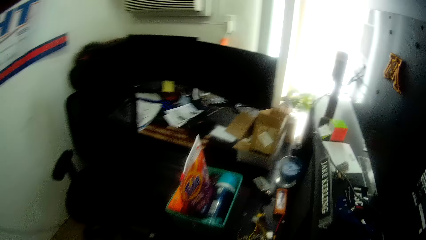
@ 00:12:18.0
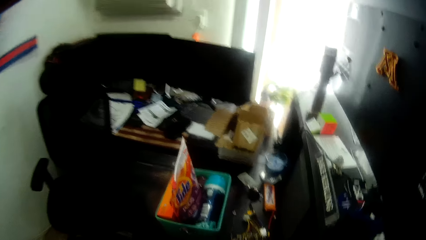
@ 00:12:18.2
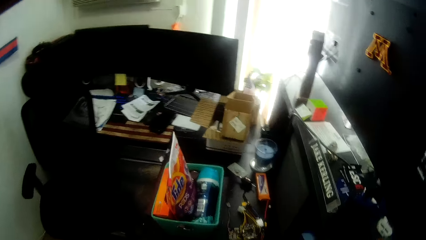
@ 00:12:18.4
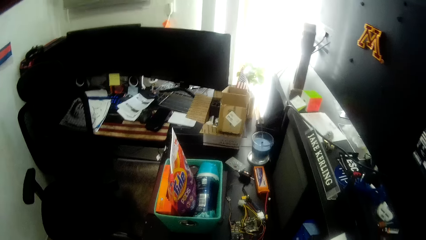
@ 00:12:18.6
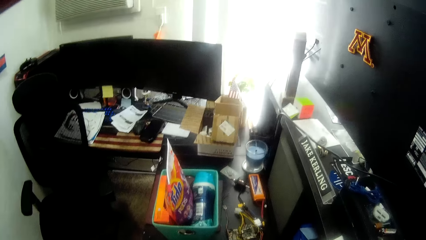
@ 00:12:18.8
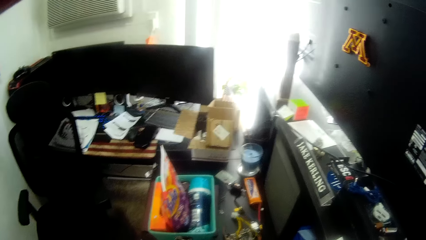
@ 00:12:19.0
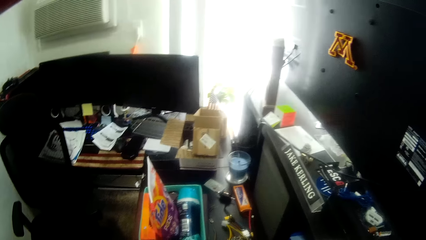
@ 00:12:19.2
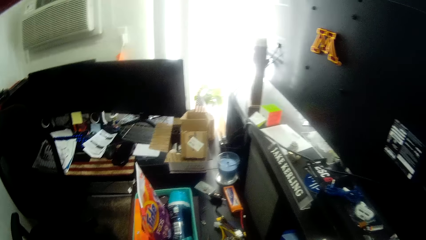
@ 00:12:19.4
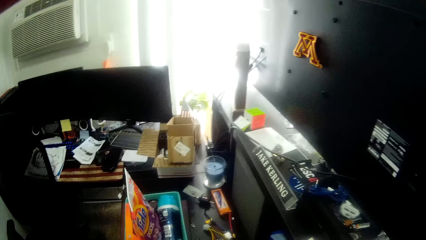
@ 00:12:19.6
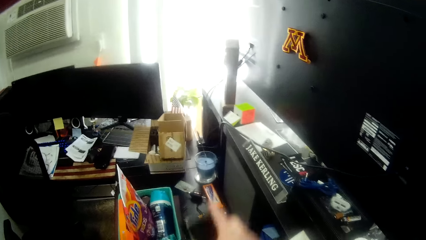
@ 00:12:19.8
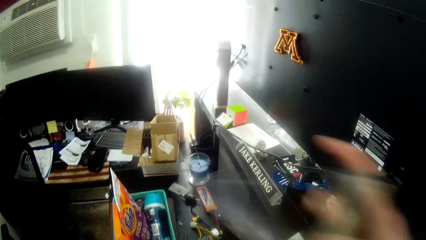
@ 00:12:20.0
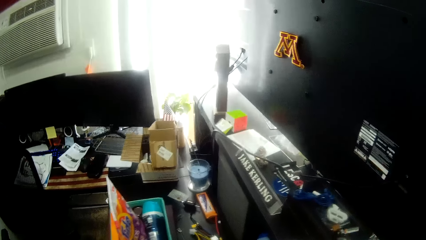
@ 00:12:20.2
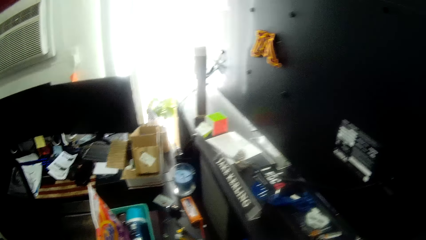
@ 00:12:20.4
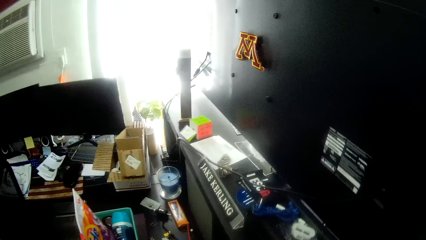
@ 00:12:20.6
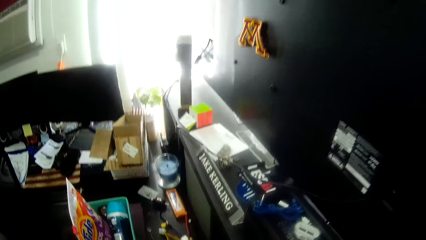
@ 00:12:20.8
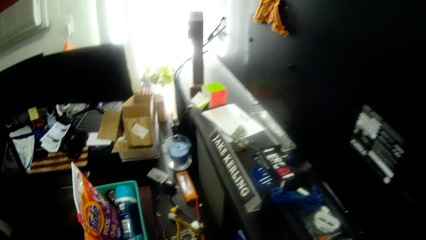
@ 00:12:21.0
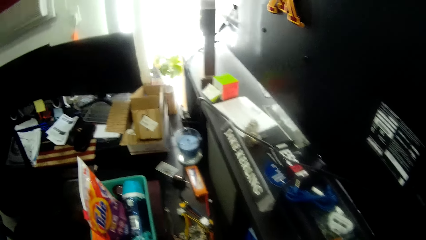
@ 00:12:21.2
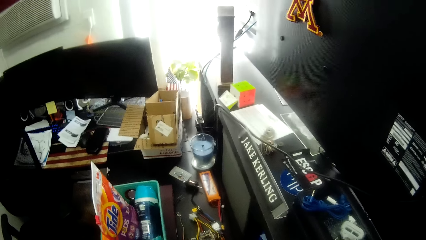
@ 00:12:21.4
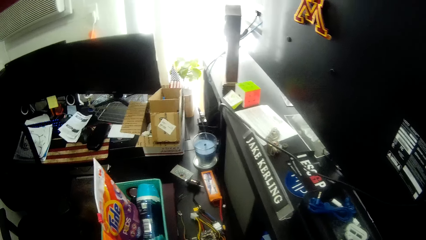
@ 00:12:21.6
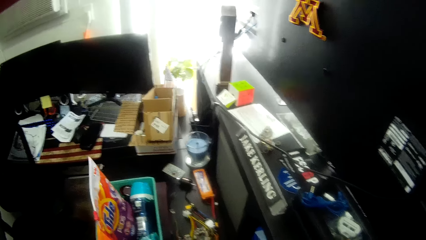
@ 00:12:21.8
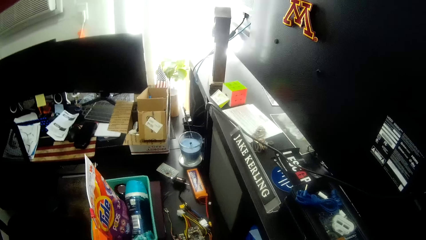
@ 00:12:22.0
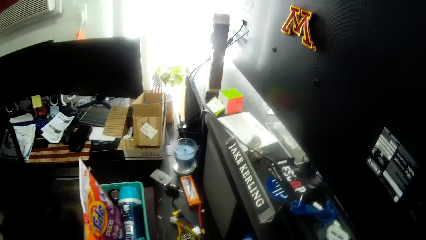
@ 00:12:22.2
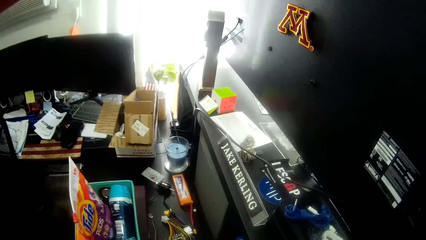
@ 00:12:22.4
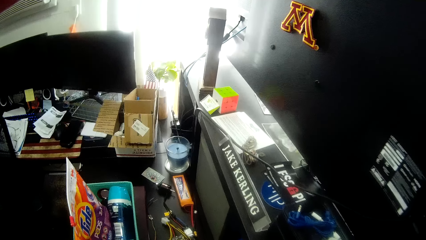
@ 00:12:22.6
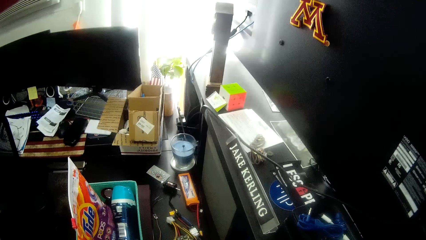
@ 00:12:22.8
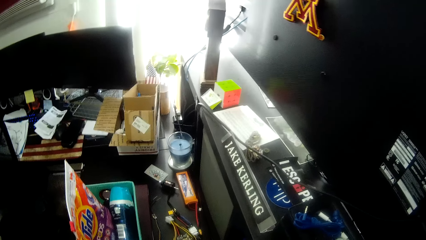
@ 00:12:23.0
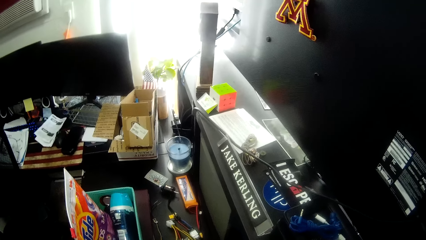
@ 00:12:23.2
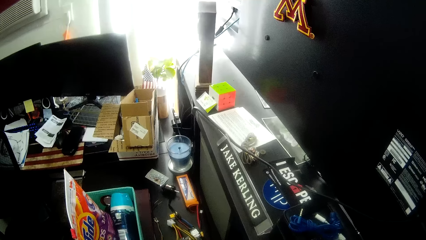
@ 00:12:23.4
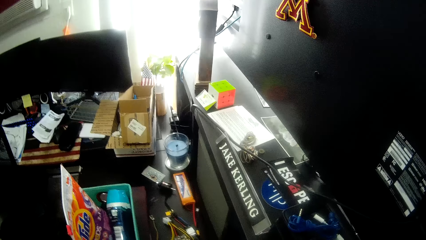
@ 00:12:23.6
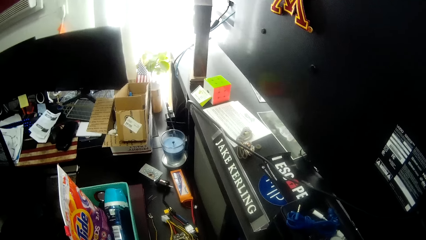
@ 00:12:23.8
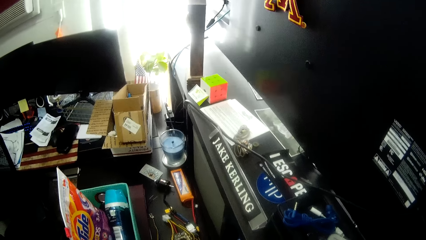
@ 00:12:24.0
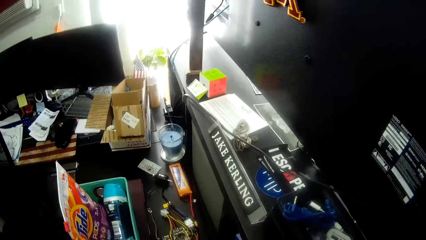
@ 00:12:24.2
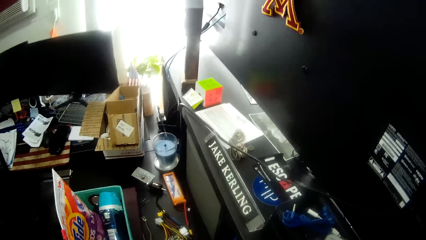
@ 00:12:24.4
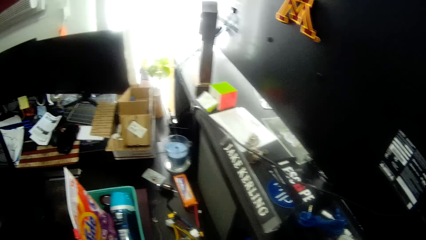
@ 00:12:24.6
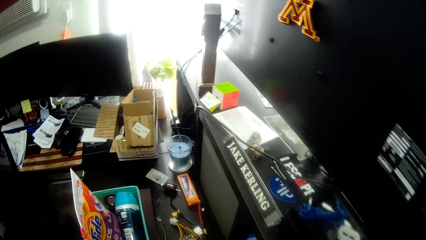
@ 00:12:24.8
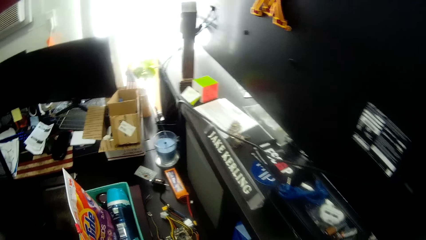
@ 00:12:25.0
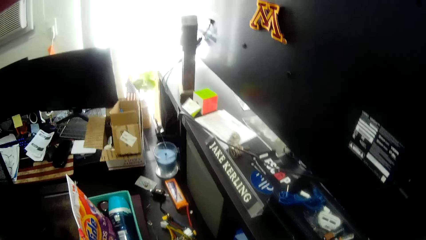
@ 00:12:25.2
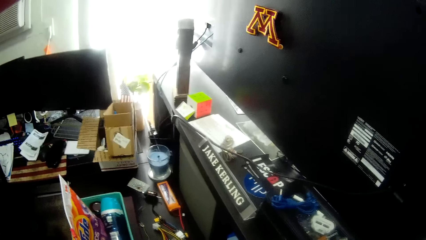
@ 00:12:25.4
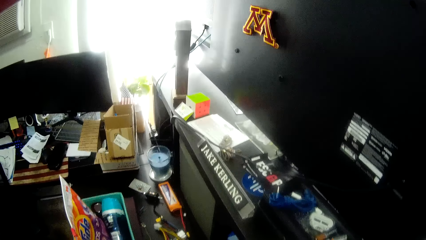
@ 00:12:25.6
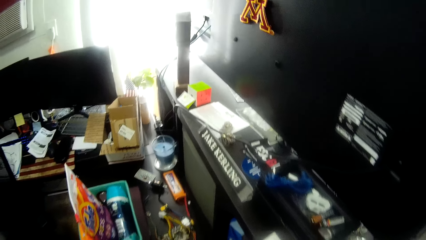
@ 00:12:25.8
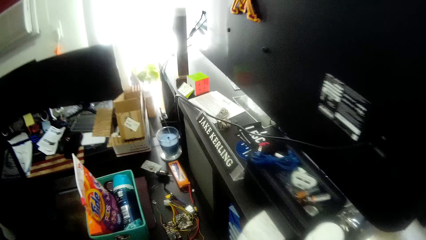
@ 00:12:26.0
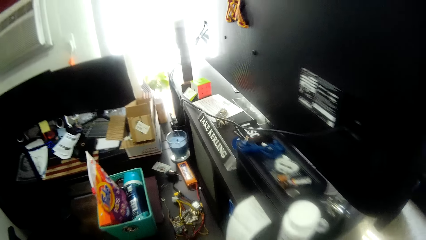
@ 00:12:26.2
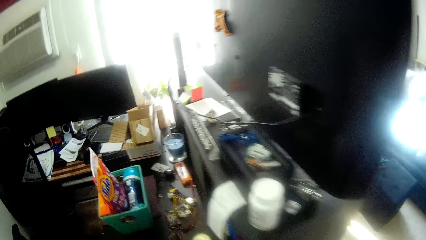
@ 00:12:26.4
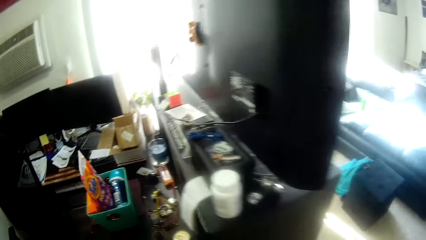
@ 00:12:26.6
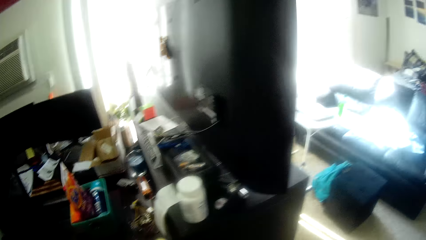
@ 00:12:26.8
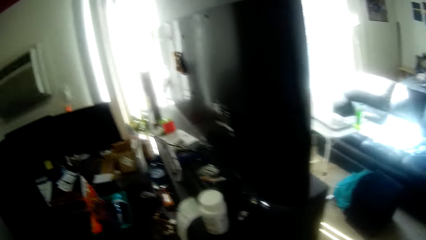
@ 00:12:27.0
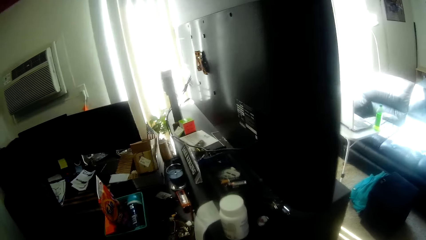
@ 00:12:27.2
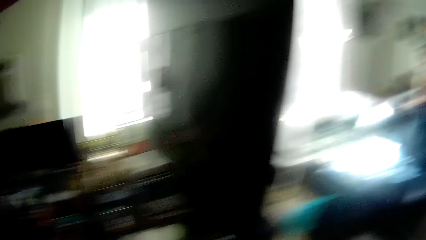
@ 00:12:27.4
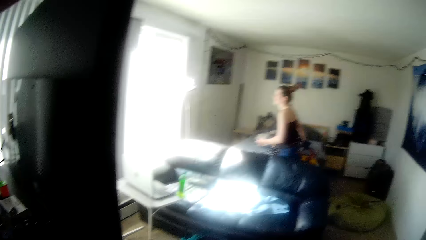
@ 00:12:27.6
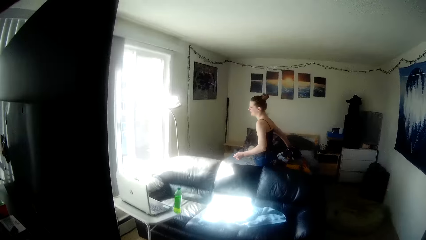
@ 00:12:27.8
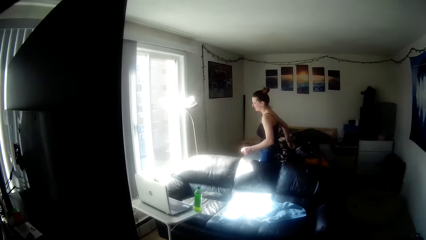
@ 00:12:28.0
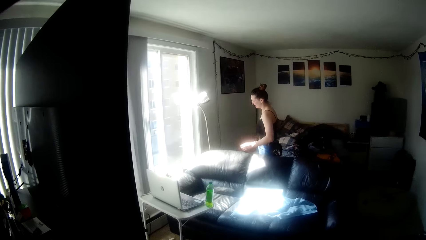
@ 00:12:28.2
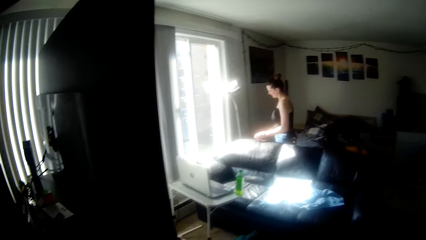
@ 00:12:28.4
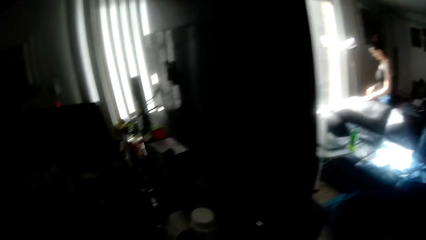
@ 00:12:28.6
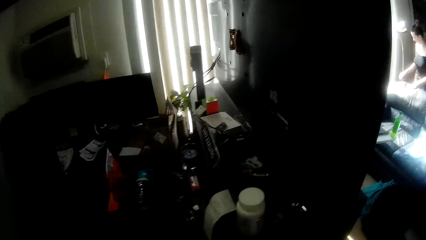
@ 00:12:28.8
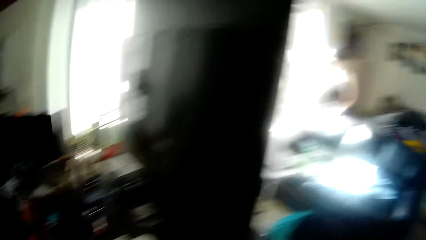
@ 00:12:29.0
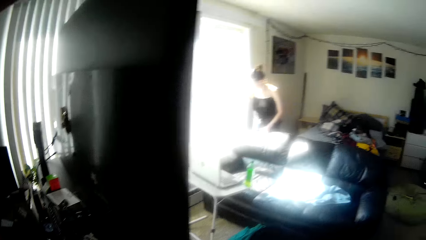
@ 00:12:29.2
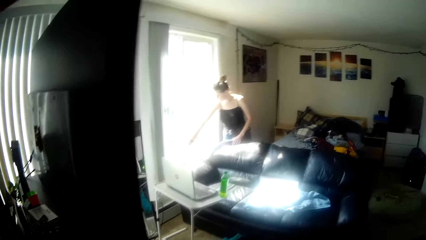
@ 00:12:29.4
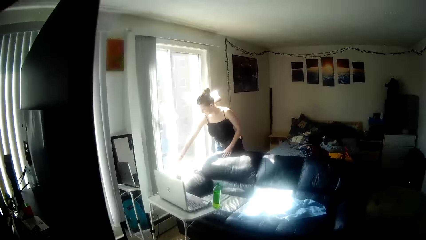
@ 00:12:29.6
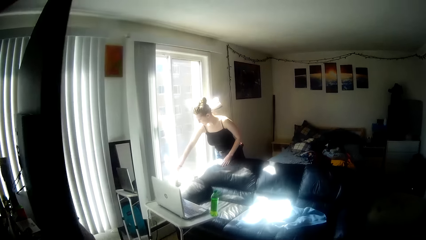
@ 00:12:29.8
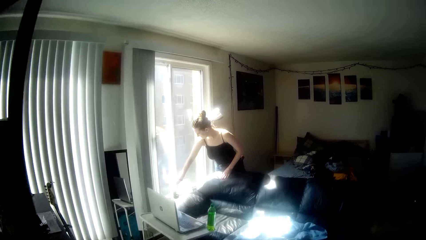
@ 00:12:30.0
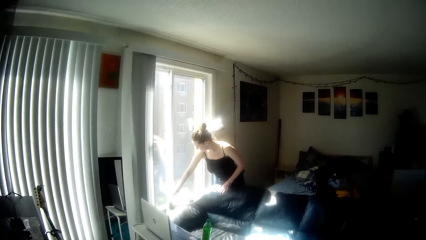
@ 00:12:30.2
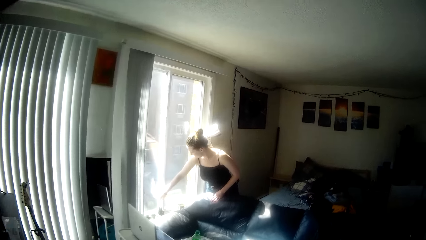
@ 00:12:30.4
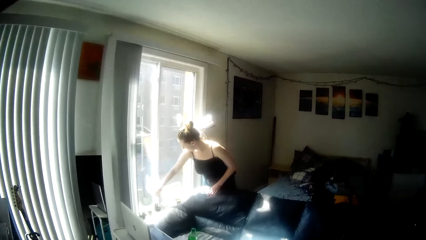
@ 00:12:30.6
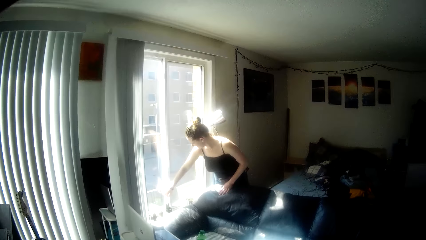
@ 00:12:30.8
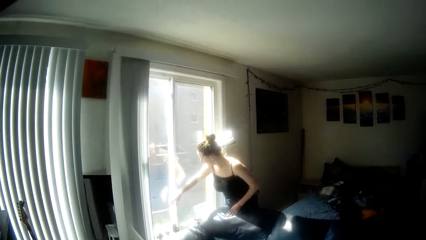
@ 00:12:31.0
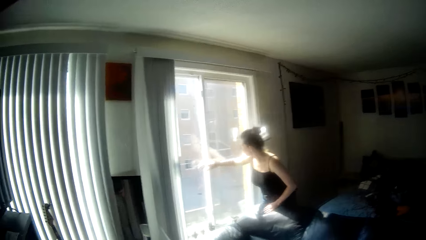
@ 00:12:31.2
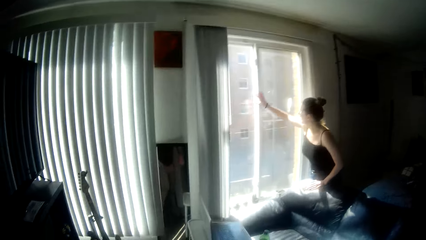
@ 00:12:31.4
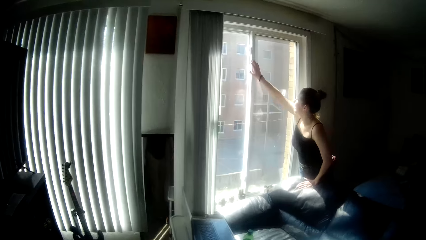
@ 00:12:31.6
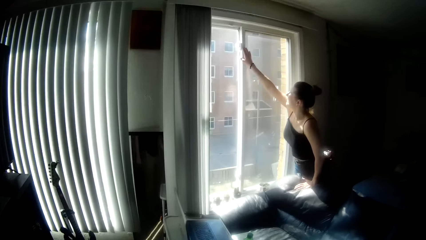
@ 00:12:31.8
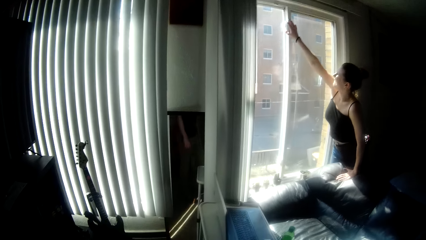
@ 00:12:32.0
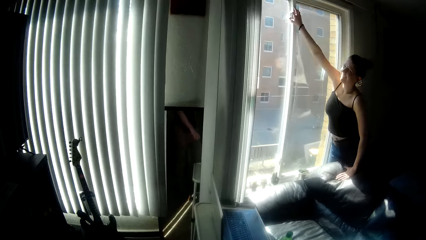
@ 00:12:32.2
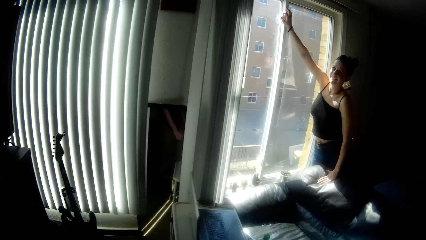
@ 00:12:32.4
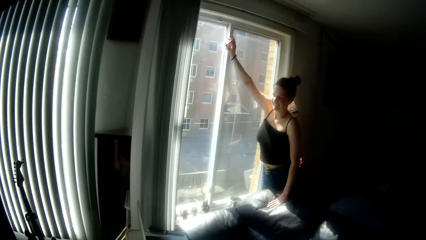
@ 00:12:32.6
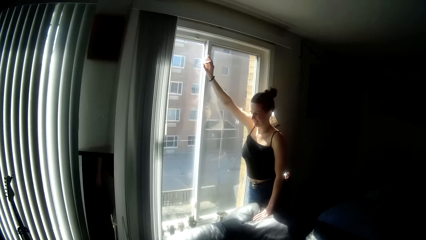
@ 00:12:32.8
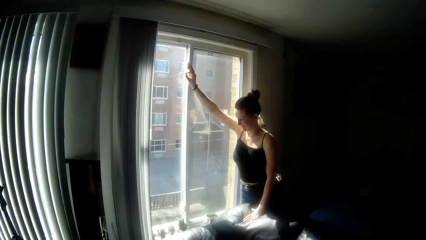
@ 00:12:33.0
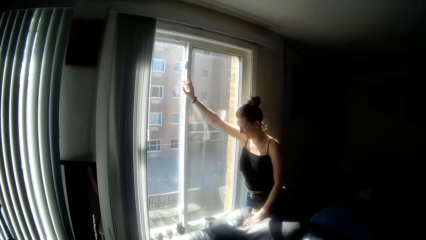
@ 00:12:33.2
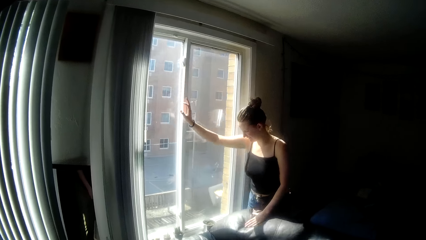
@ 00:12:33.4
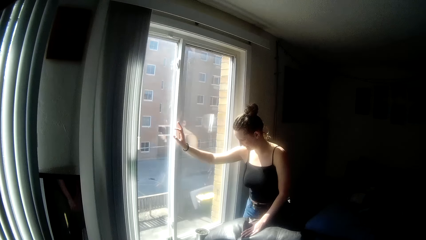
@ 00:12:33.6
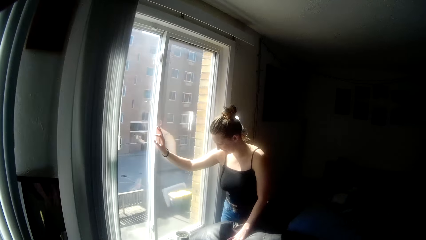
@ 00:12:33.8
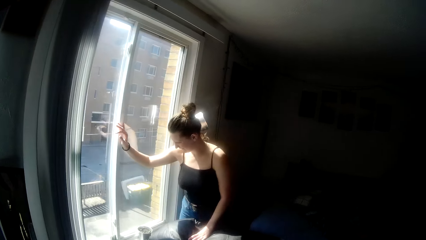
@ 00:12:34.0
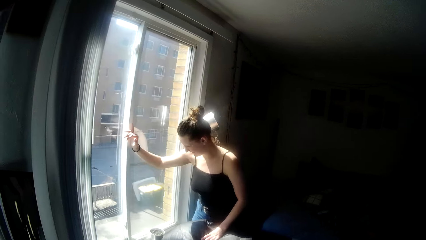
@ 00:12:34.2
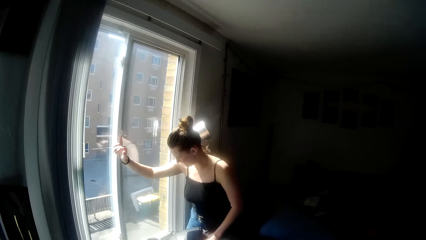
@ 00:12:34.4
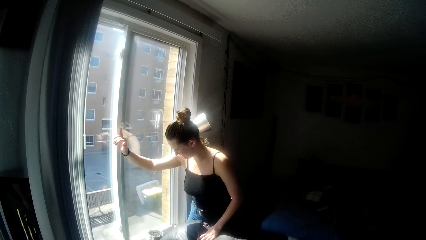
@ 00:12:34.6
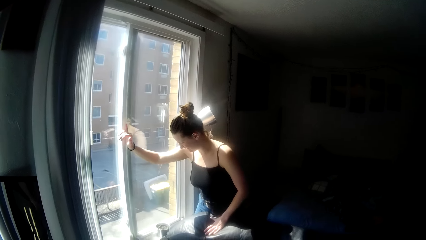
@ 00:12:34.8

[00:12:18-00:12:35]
The camera wearer stares closer to the back of the TV. They stare at a lady. The lady walks closer to the window. The camera wearer stares around the back of the TV stand. The lady holds the window vertically. The camera wearer walks.
